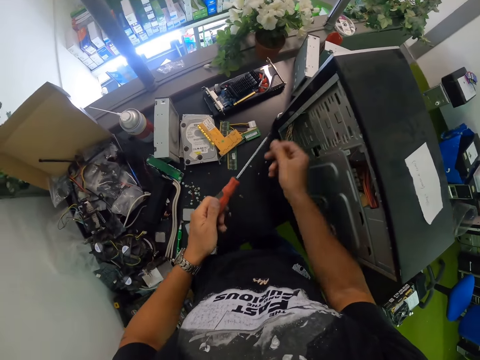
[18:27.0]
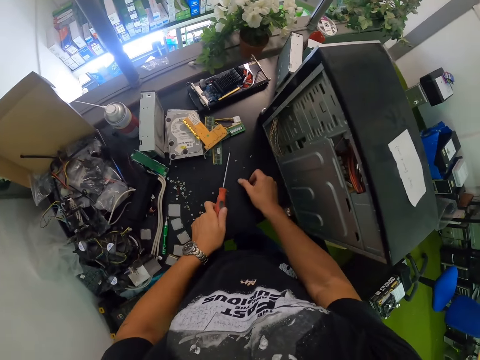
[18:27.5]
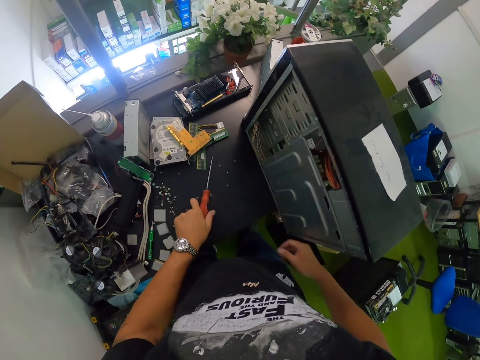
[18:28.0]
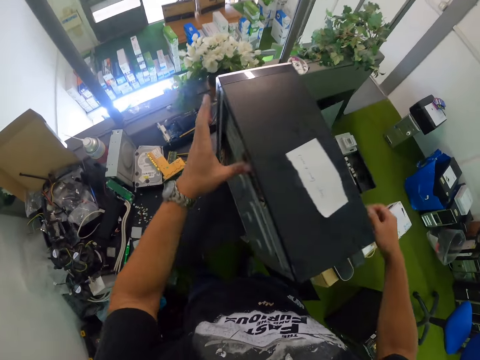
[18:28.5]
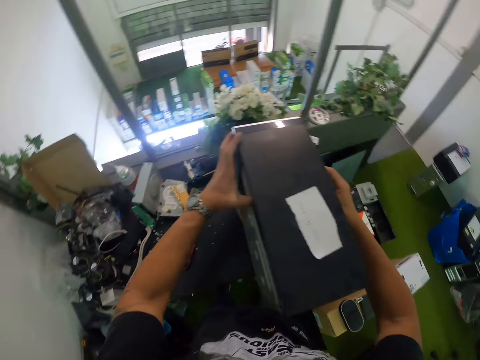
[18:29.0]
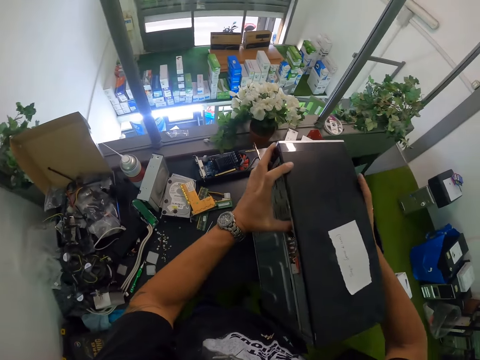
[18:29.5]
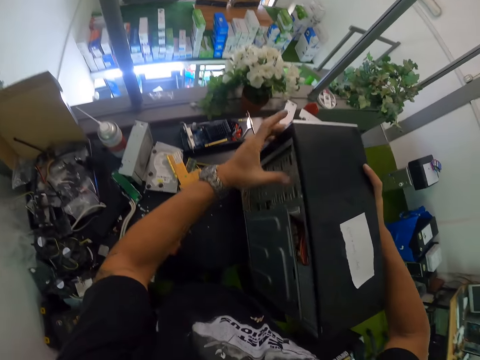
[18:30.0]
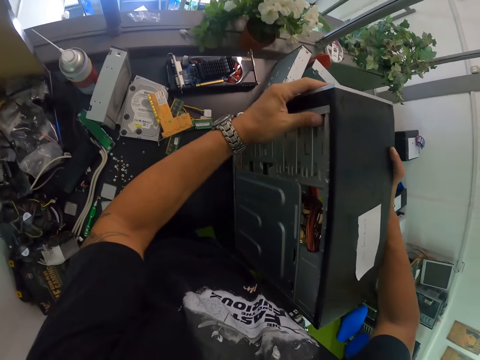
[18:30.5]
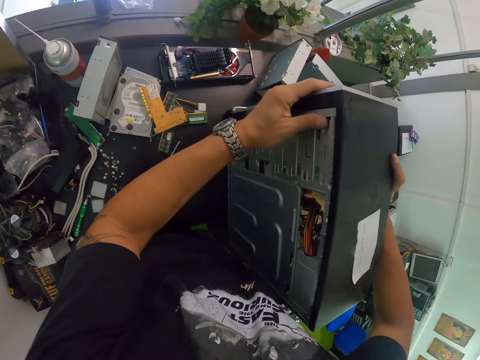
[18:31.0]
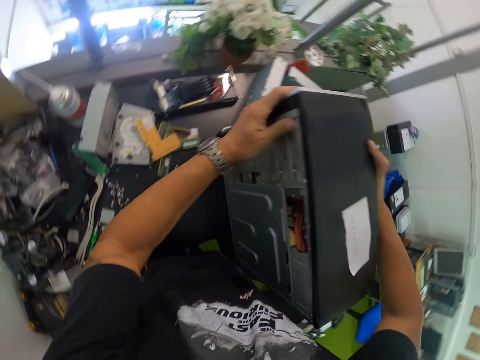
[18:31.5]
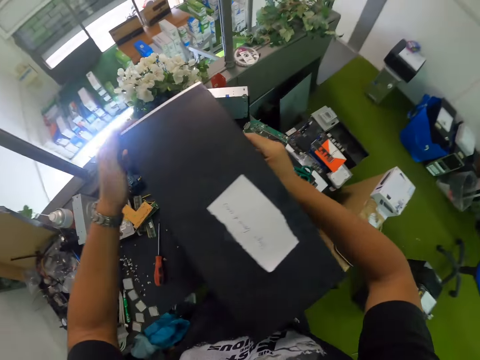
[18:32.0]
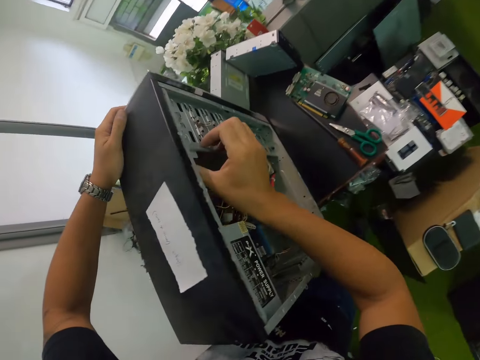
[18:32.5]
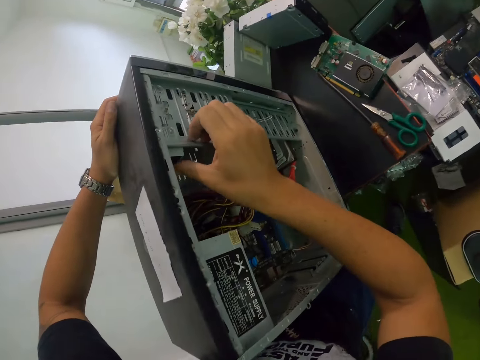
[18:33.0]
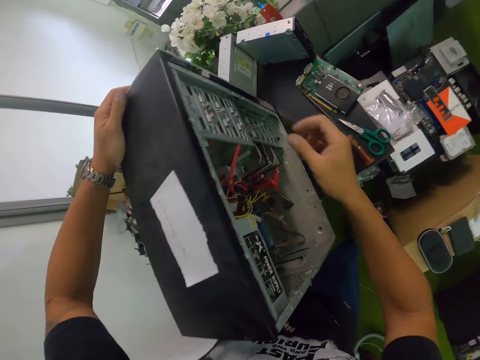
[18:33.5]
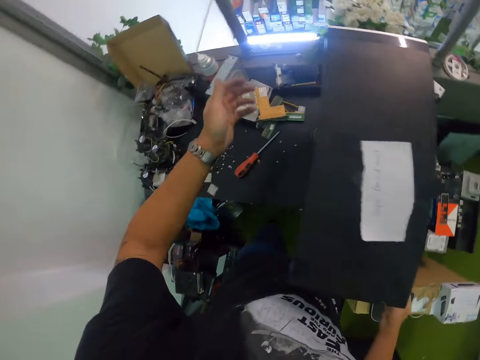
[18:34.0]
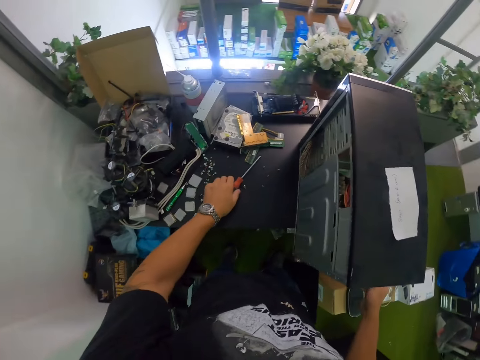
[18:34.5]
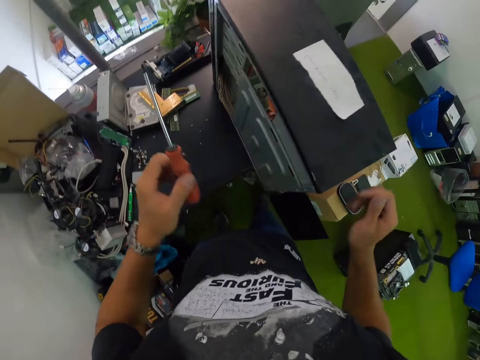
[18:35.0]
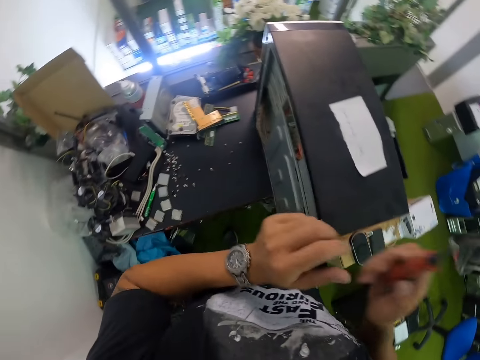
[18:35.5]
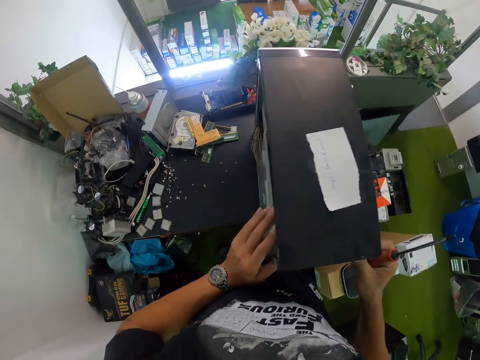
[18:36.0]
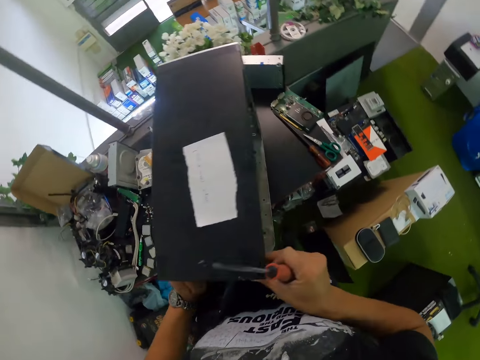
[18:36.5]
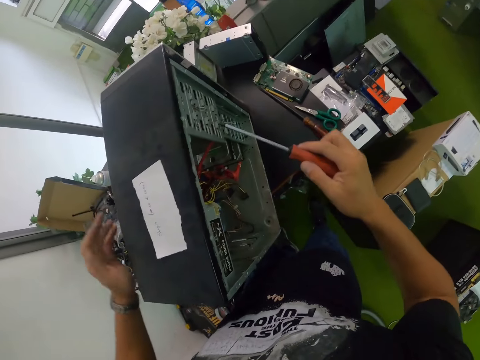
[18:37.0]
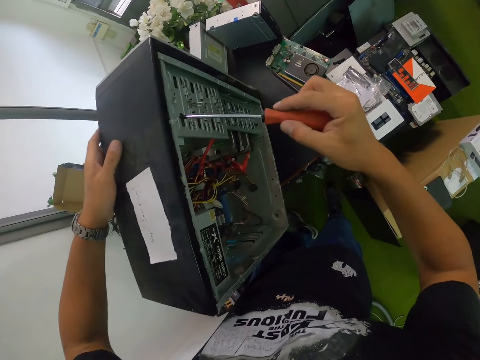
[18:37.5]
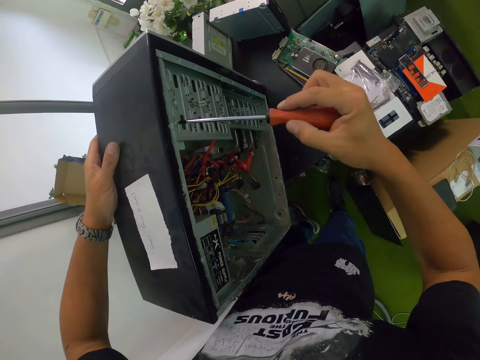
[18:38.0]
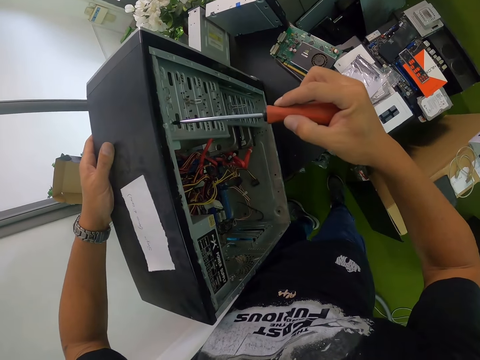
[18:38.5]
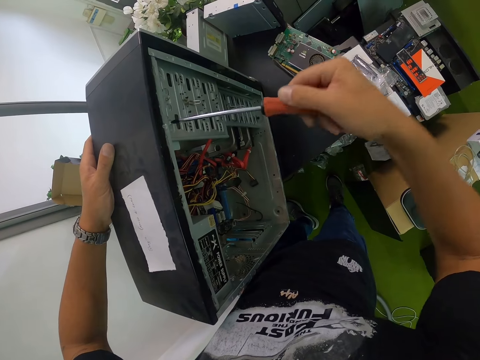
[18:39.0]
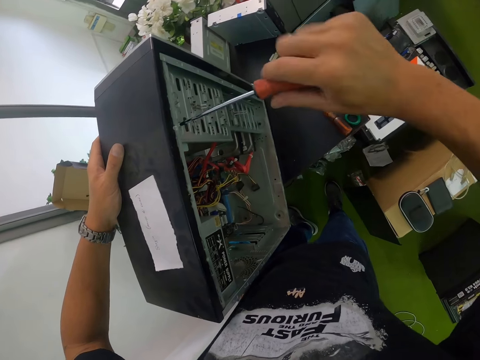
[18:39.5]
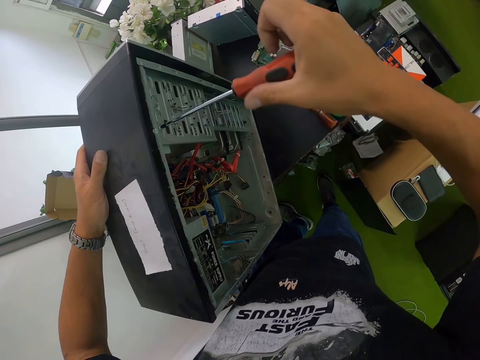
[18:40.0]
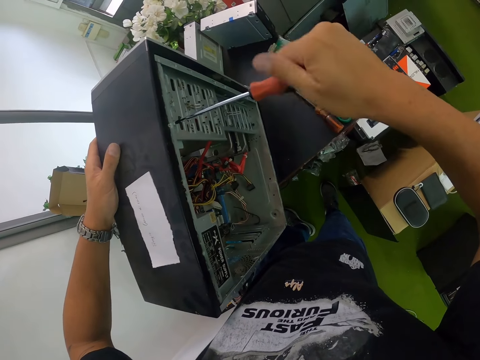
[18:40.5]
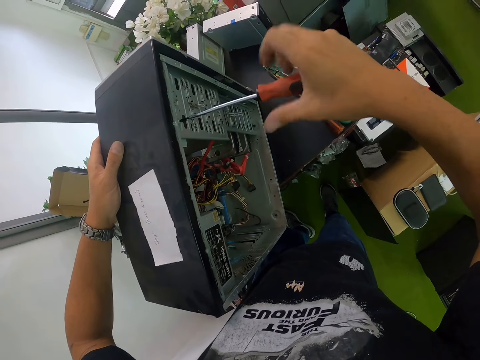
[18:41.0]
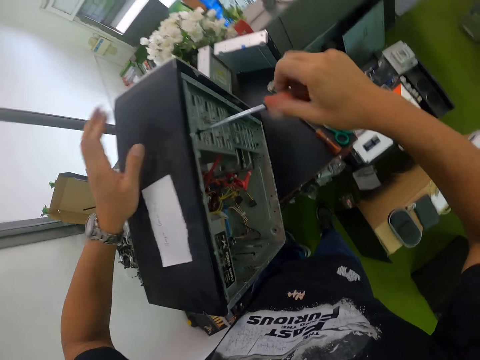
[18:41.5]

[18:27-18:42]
The camera wearer holds the screwdriver with his left hand. He drops the screw on the table with his right hand. He drops the screwdriver on the table with his left hand. He holds the CPU with both hands. He presses the CPU. He picks up the screwdriver on the table with his left hand. He transfers the screwdriver from his left hand to his right hand. He adjusts the CPU with both hands. He unscrews a screw from the CPU with the screwdriver in his right hand.

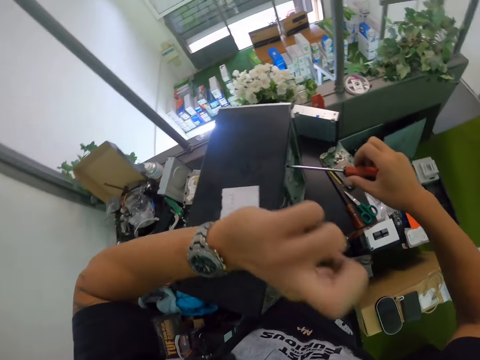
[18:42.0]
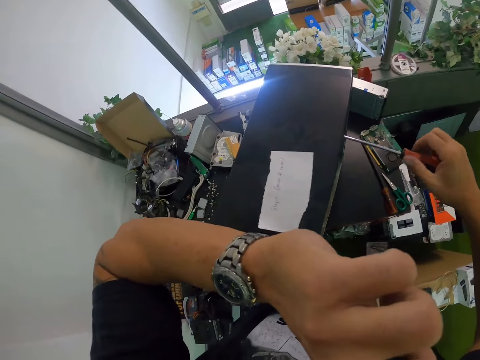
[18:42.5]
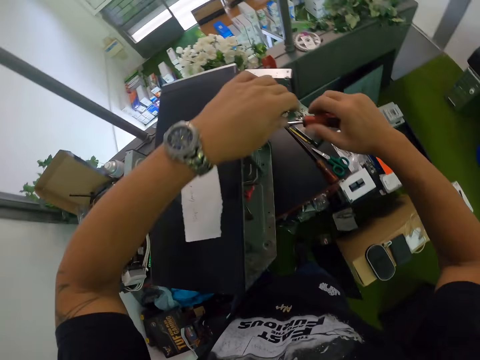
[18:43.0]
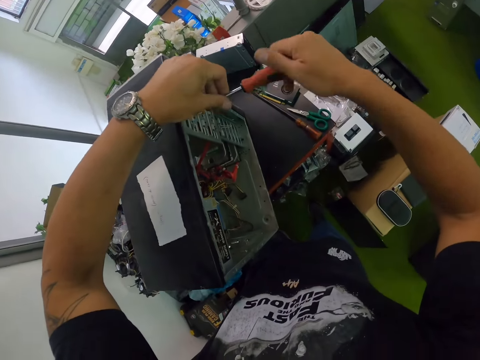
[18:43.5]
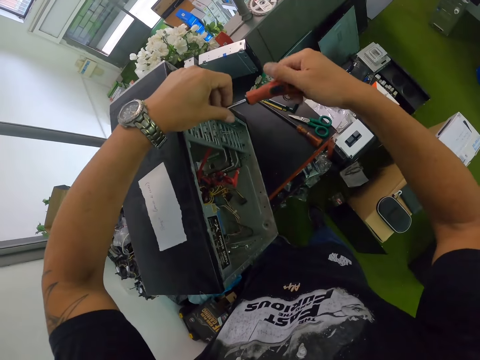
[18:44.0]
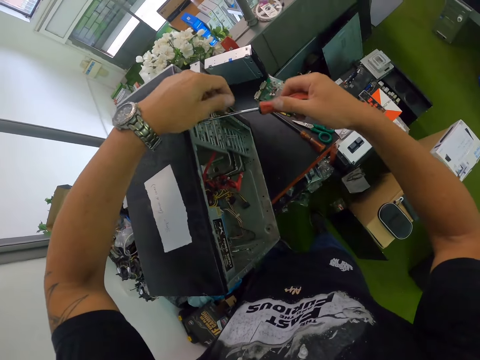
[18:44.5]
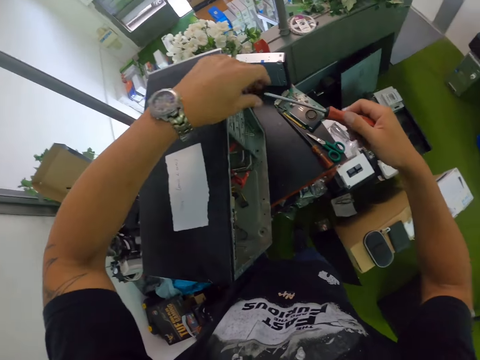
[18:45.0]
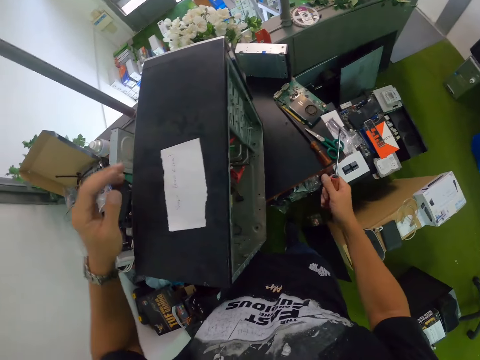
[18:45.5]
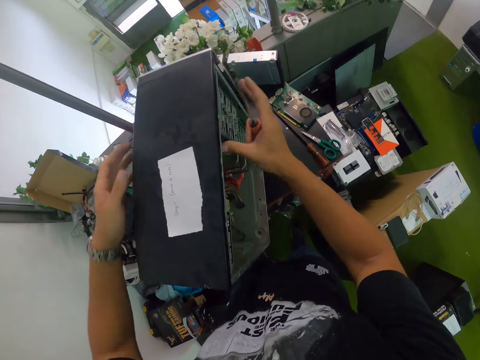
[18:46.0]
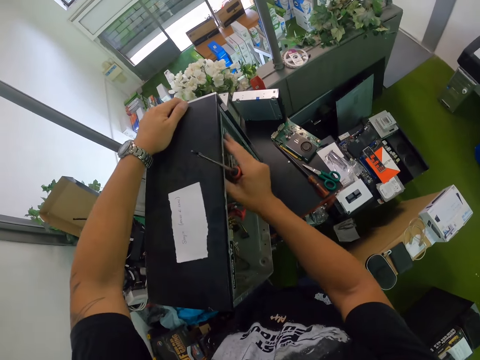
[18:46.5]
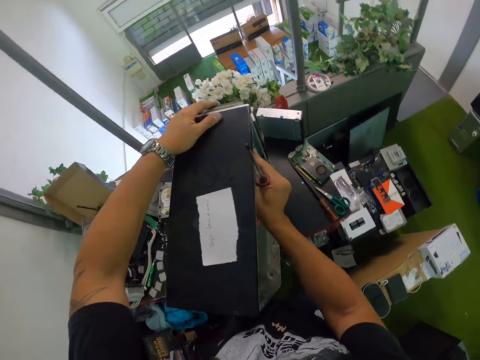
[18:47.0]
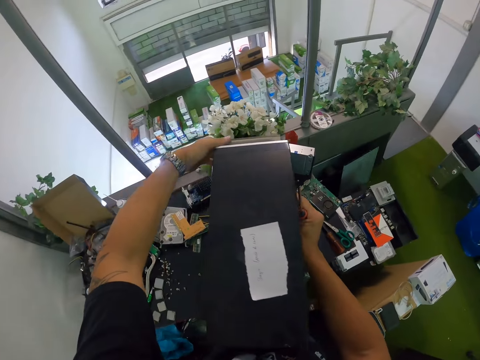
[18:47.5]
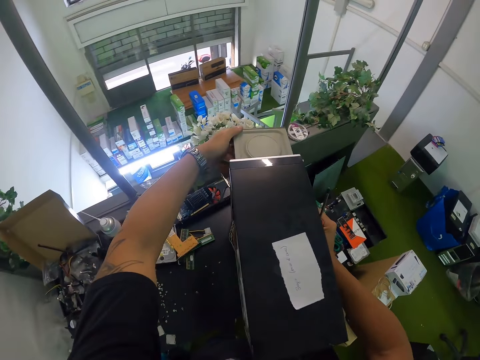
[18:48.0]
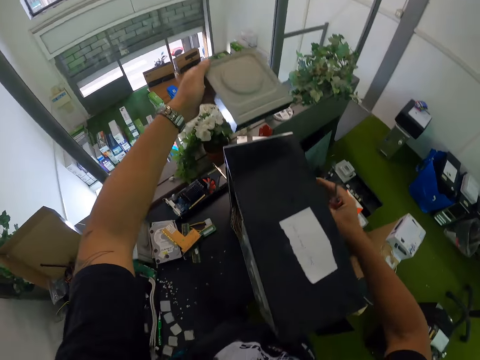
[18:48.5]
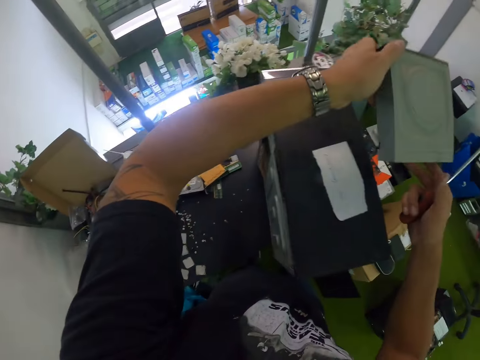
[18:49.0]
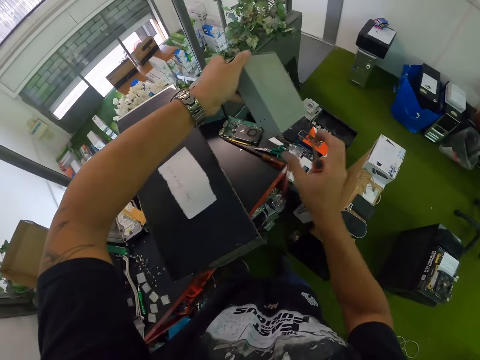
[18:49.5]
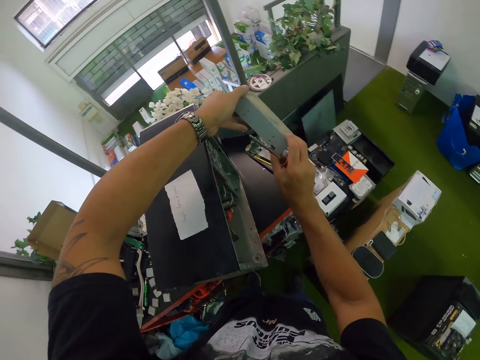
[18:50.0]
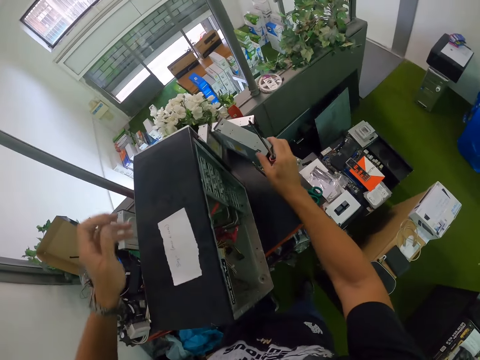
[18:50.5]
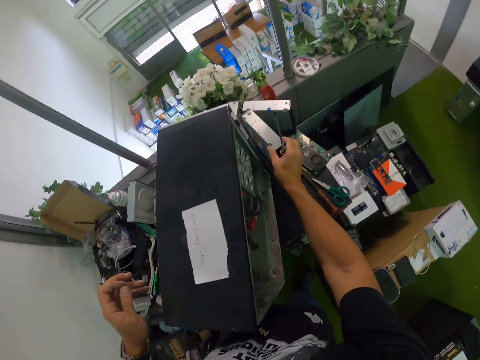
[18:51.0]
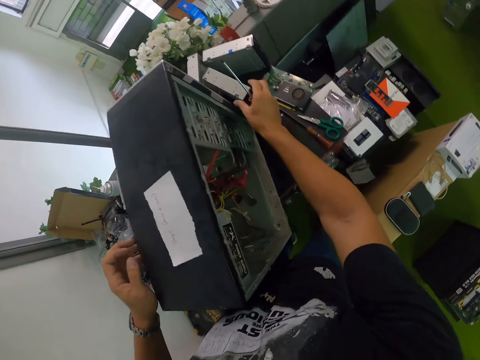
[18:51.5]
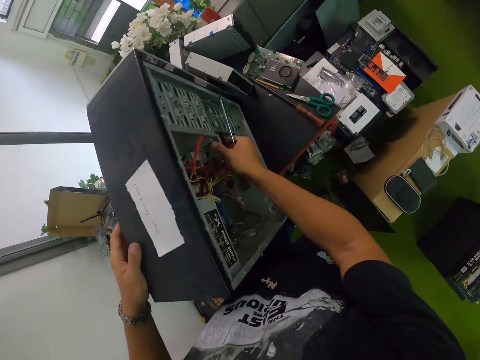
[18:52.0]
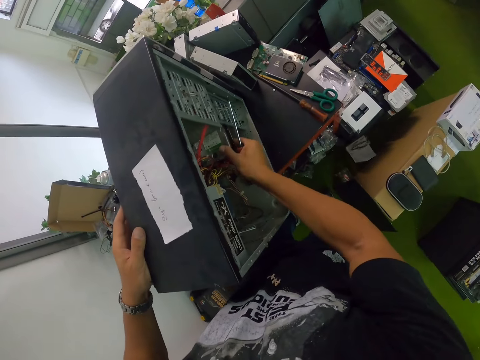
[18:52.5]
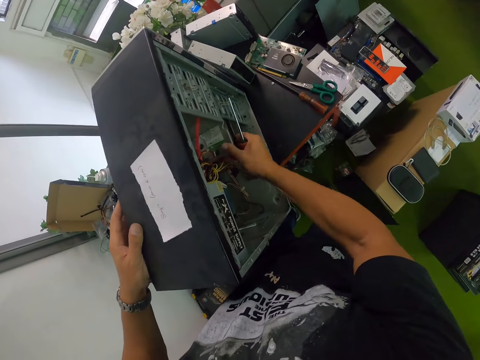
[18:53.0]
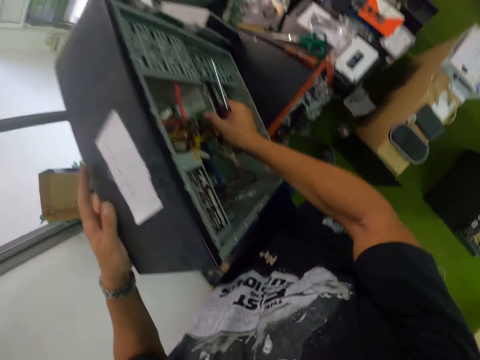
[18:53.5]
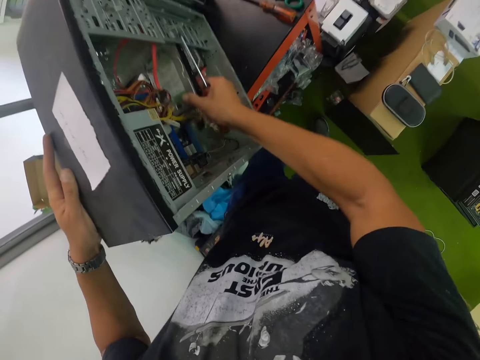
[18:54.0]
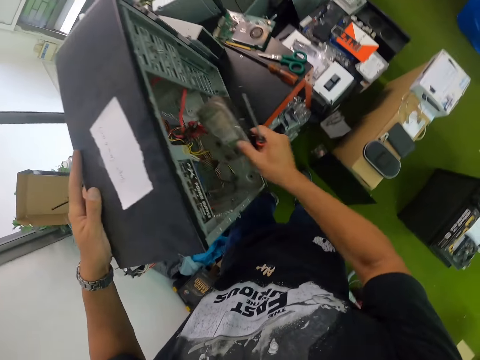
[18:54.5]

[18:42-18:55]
The camera wearer touches his face. He unscrews the screw from the CPU with the screwdriver in both hands. He holds the screwdriver with his right hand and drops the screw on the table with his right hand. He pulls out a disk drive from the CPU with his left hand. He transfers the disk drive from his left hand to his right hand. He drops the disk drive on the table with his right hand. He pulls out a hard disk drive from the CPU with his left hand.
